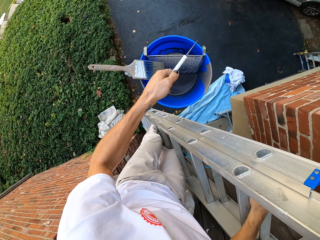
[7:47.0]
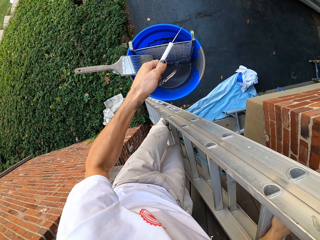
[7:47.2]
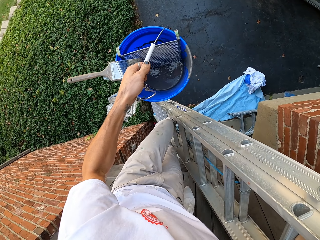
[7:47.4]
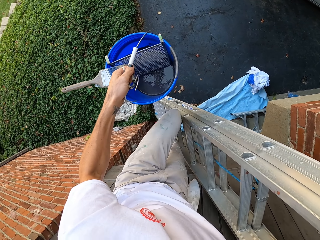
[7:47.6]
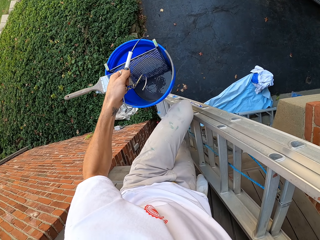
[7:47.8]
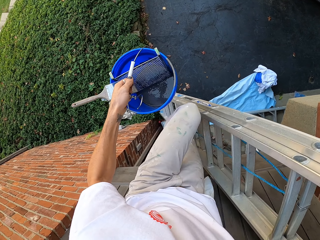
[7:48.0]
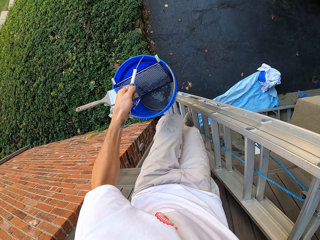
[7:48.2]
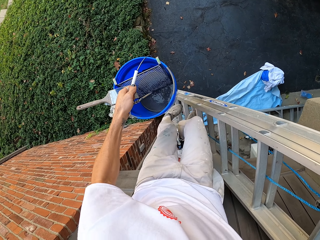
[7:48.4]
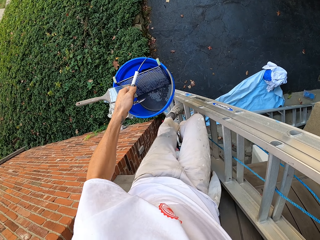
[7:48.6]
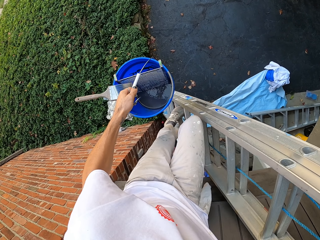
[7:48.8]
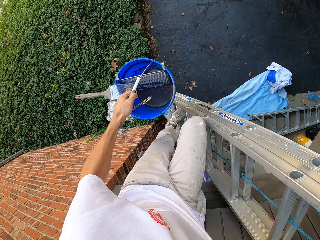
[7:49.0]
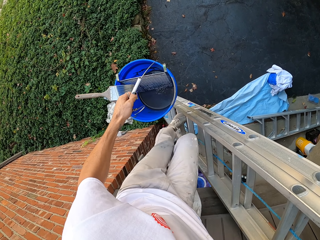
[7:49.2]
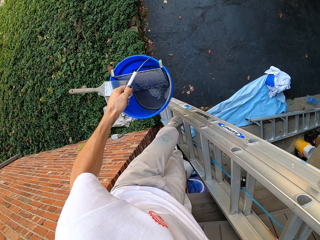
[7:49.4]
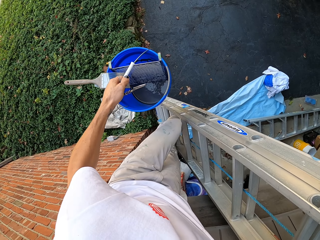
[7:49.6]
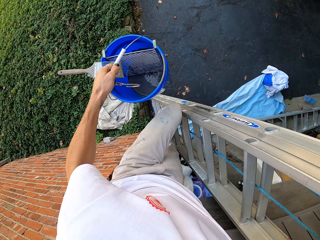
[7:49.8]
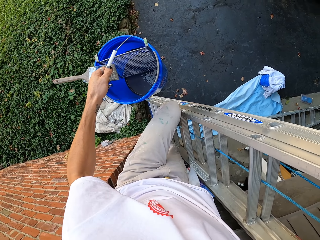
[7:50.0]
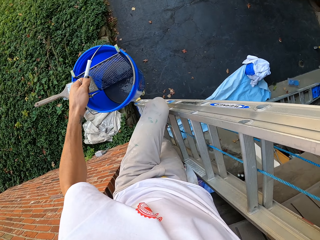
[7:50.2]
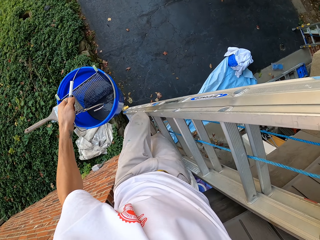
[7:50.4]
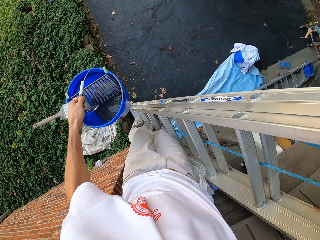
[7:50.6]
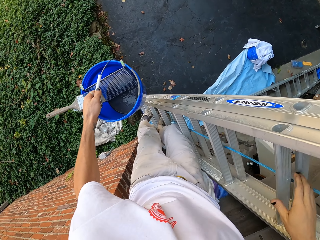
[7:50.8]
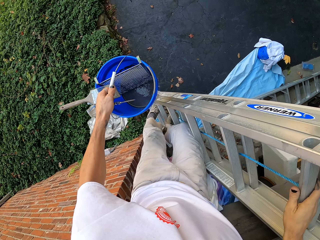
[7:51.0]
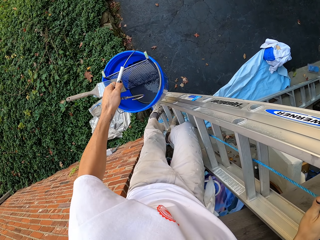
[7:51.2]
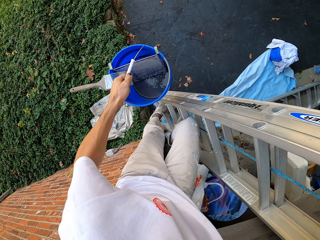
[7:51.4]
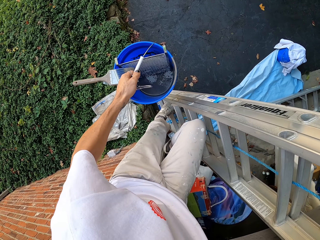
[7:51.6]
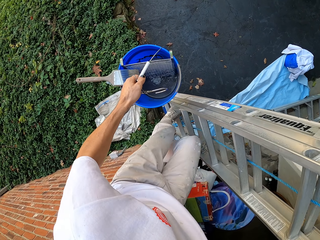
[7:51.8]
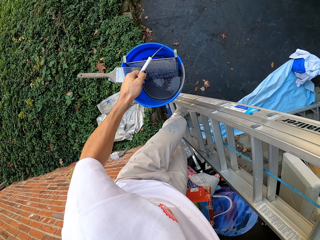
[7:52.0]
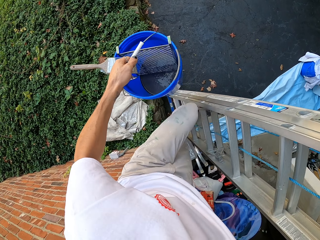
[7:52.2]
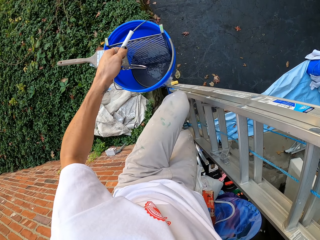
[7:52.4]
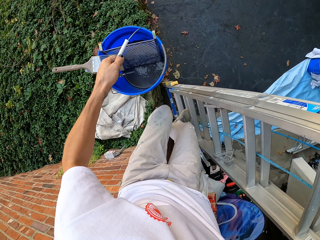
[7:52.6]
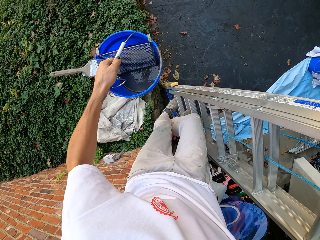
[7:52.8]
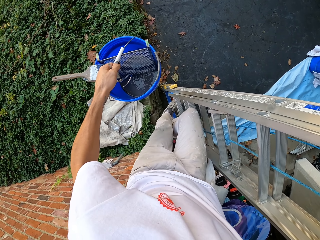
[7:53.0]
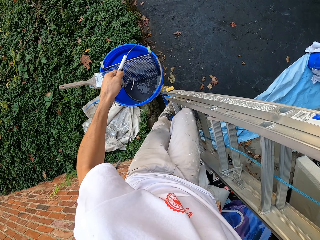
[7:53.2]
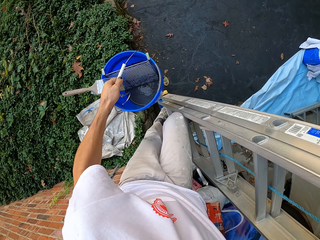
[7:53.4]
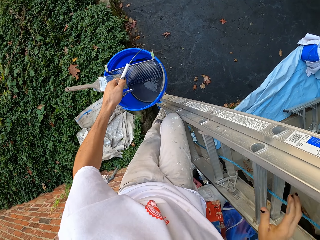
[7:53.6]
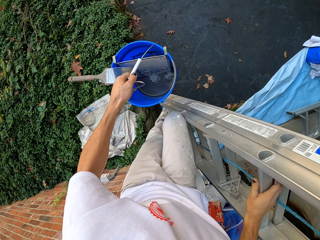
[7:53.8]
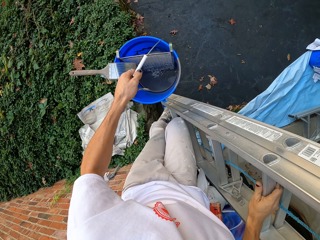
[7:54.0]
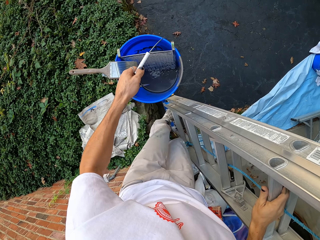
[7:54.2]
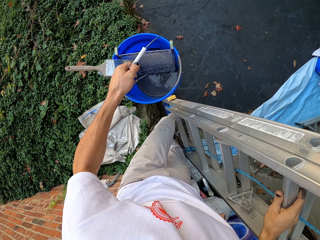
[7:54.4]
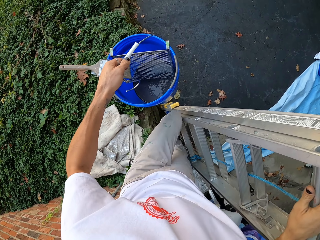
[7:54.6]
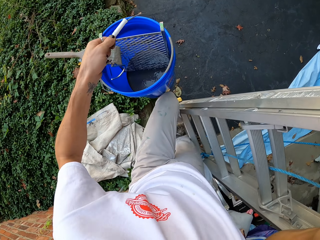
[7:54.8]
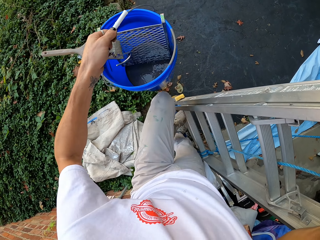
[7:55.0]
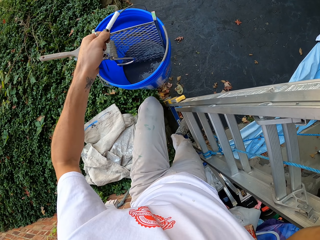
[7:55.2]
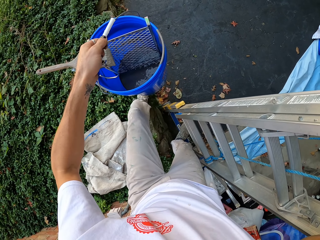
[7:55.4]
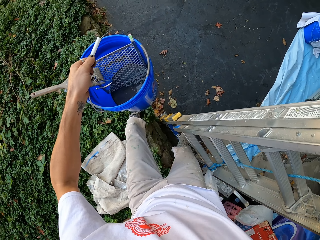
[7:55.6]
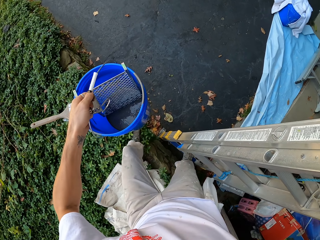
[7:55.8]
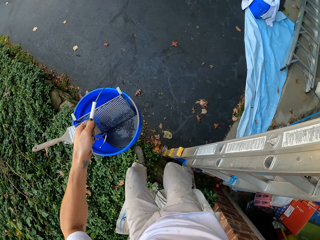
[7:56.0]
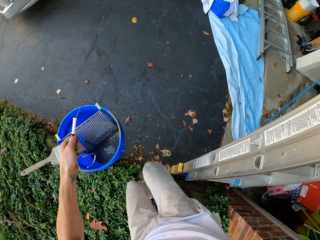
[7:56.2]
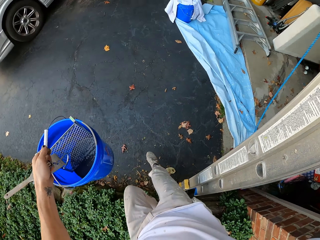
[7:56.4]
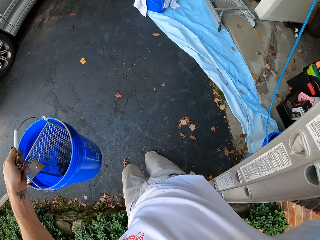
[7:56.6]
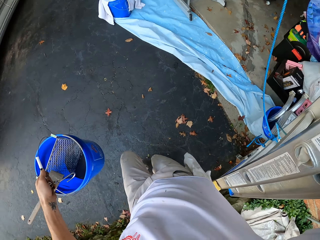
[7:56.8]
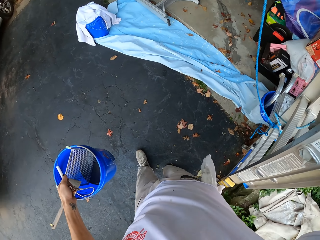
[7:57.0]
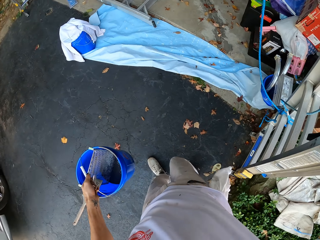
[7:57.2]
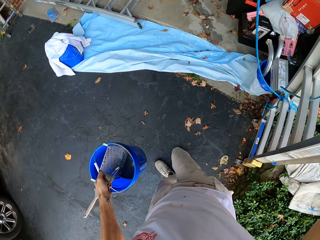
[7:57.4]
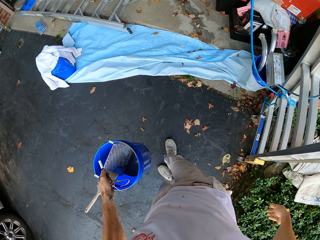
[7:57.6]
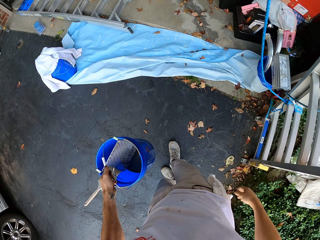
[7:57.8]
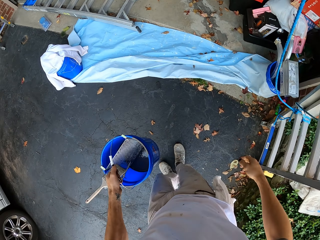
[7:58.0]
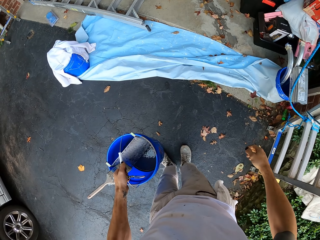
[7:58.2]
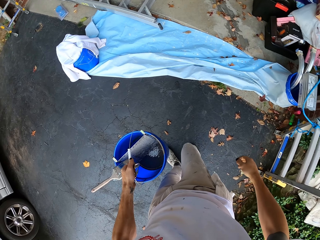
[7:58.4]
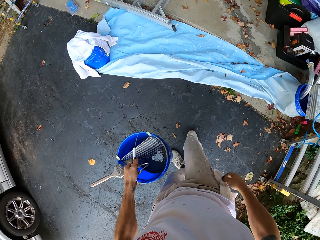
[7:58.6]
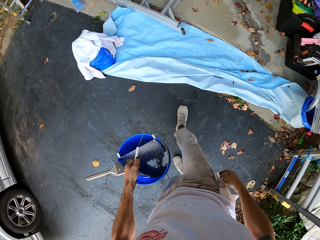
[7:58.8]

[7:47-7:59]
The camera wearer picks the bucket from the ladder. They step down from the ladder. They walk around the compound.

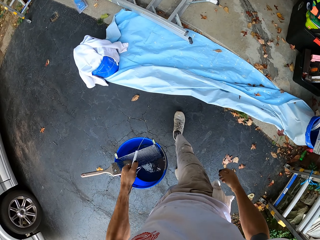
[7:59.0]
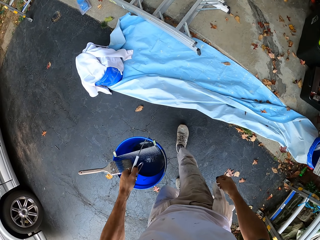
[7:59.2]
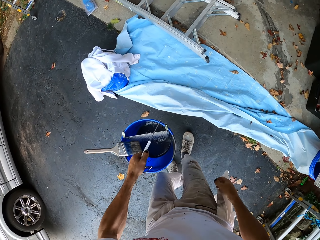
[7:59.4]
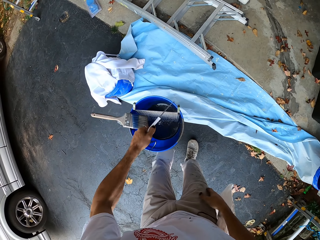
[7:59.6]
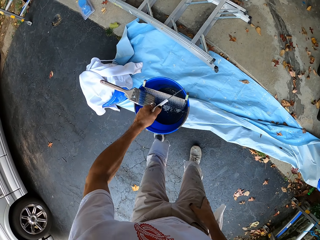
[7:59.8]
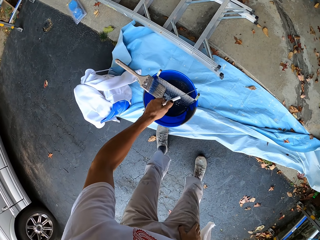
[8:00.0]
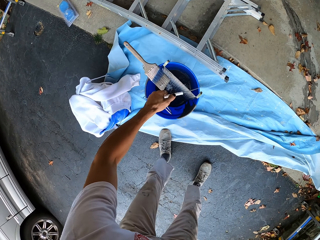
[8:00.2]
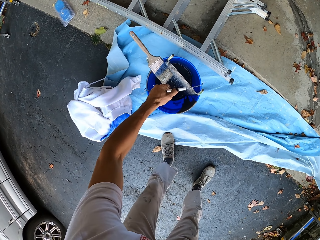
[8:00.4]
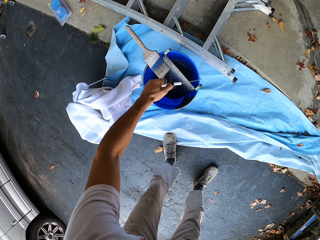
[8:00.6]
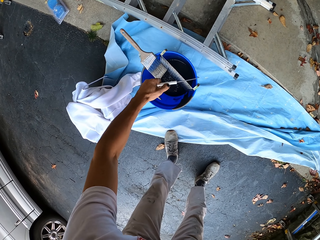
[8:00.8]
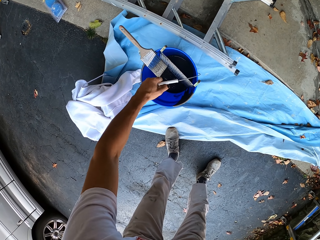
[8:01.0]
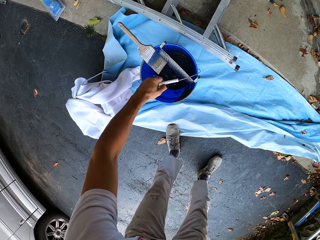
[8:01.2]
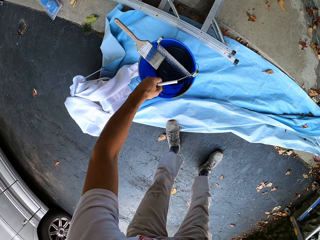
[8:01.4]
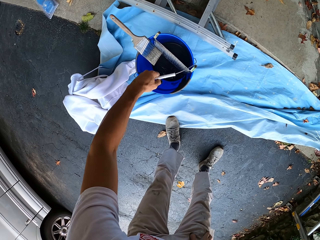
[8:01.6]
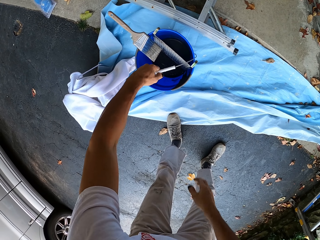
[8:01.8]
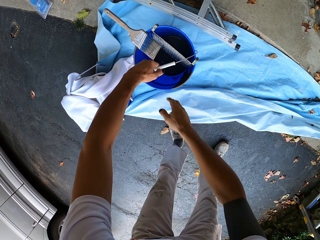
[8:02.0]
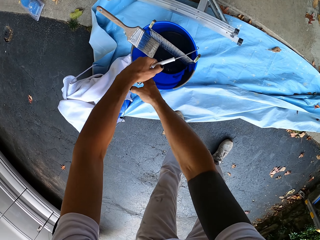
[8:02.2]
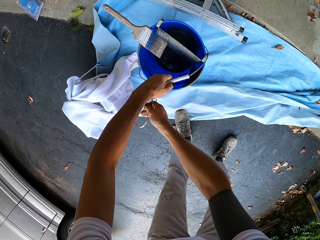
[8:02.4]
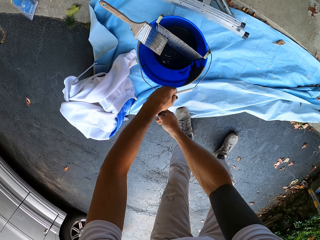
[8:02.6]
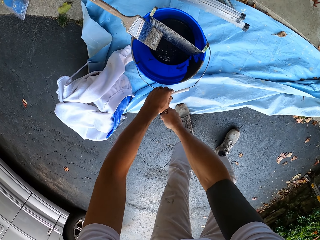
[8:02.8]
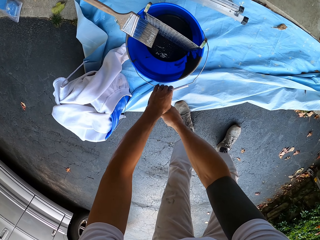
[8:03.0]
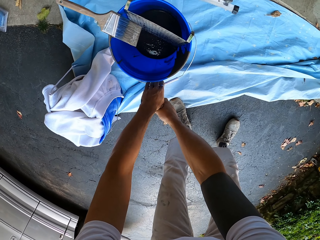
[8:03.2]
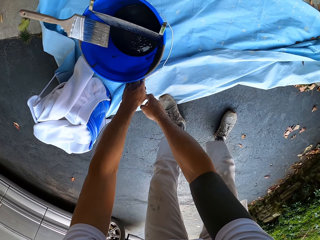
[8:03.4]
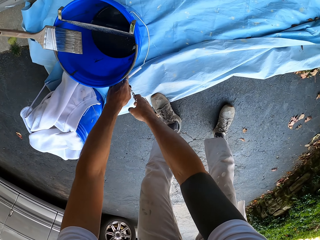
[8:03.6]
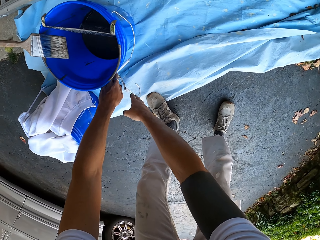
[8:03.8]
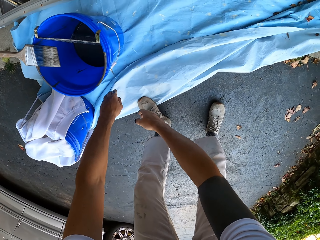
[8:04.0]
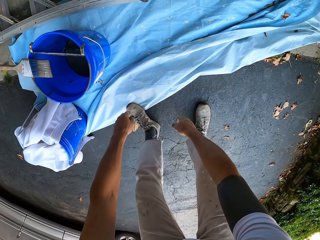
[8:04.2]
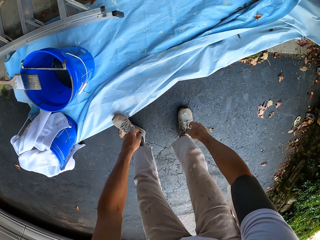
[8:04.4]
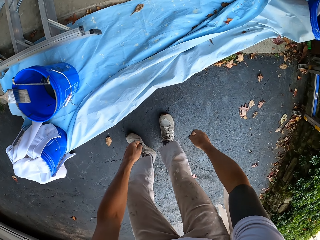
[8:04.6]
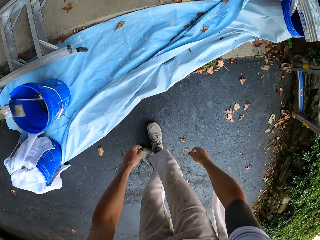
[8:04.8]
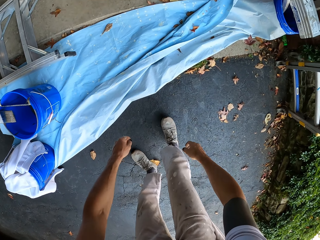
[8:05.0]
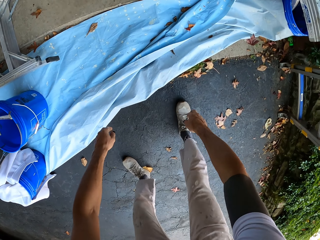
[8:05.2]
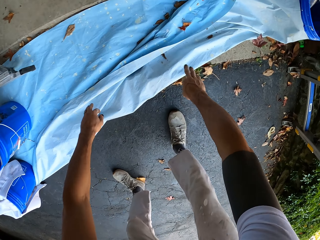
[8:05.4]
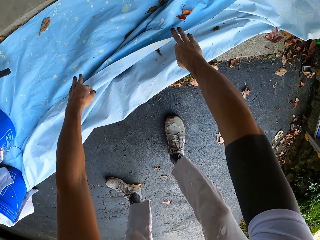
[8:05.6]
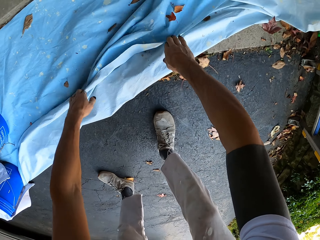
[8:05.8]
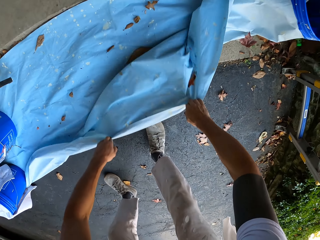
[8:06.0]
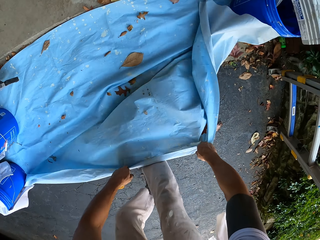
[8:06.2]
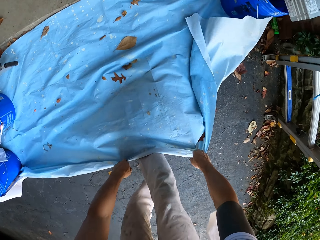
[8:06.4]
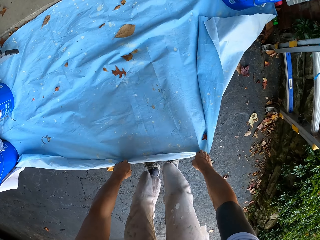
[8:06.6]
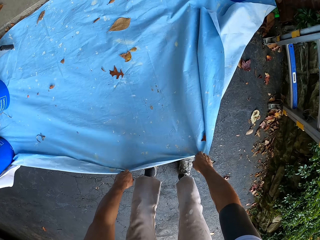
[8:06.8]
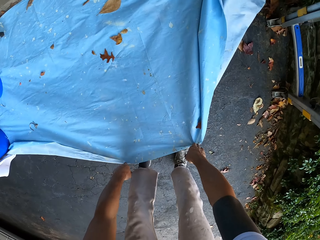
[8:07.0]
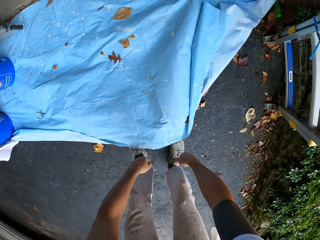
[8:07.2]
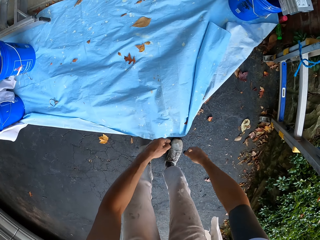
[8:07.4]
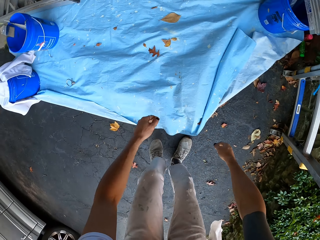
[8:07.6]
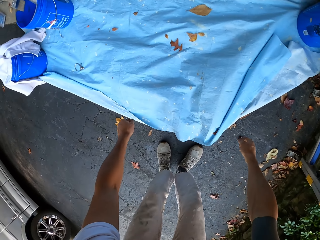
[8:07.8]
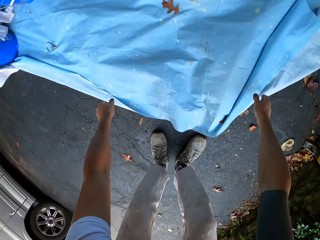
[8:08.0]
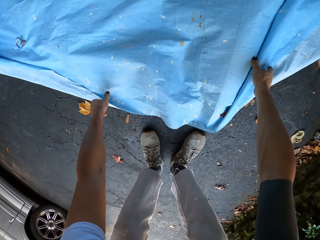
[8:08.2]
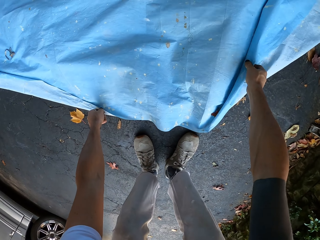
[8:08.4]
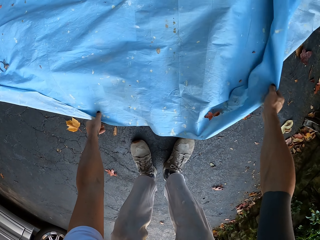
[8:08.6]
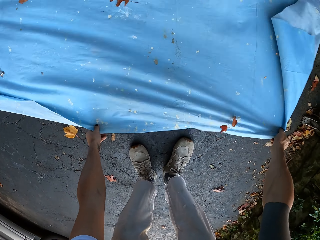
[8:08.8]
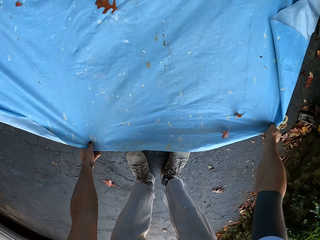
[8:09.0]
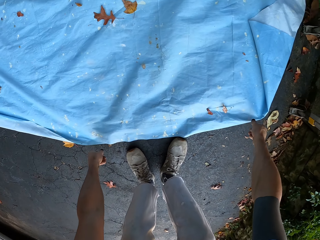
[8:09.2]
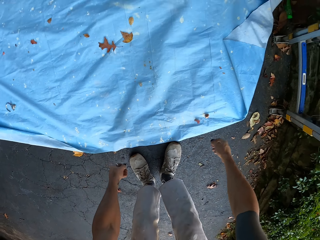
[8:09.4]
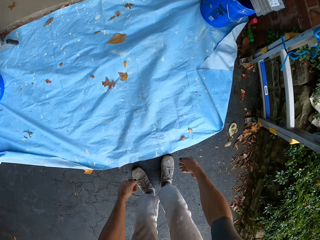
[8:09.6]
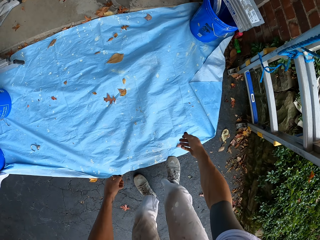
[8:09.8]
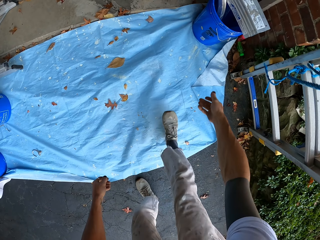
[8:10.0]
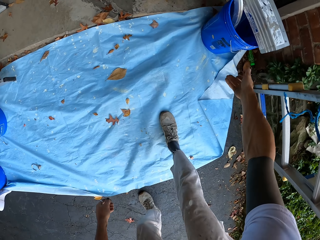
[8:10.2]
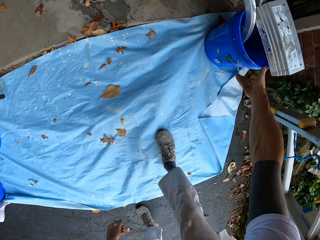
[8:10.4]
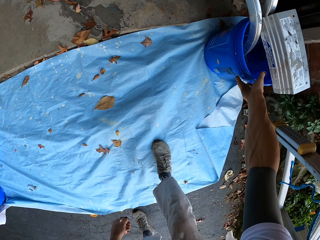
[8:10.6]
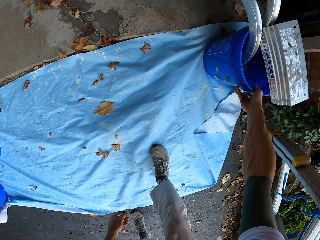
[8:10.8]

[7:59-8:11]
The camera wearer places the bucket on the floor. They stretch aluminum alloy on the floor.
